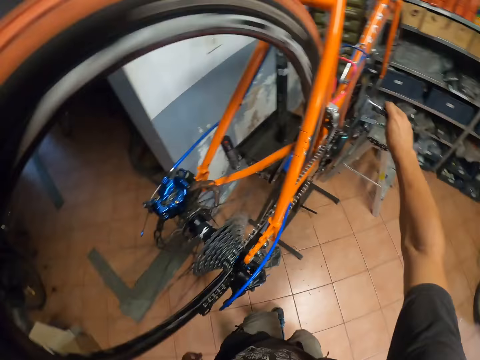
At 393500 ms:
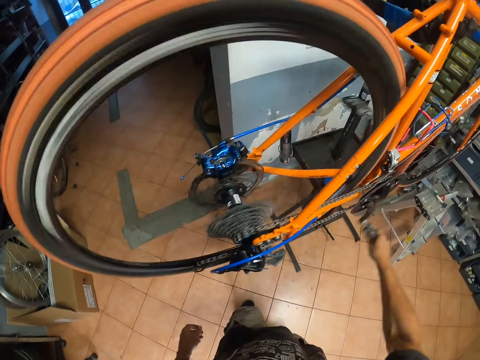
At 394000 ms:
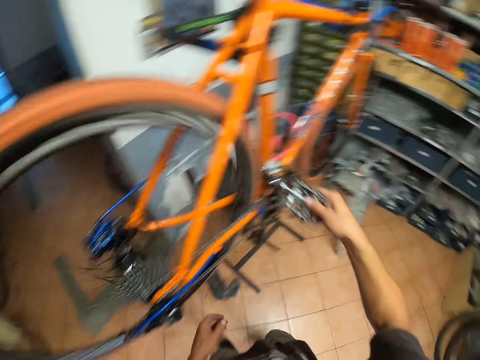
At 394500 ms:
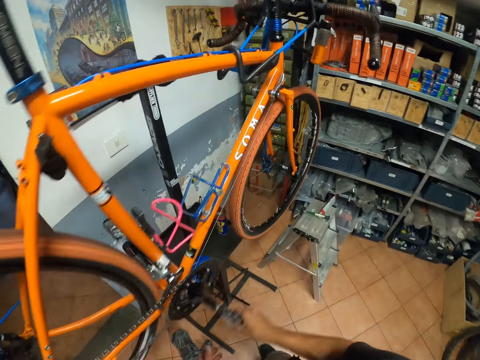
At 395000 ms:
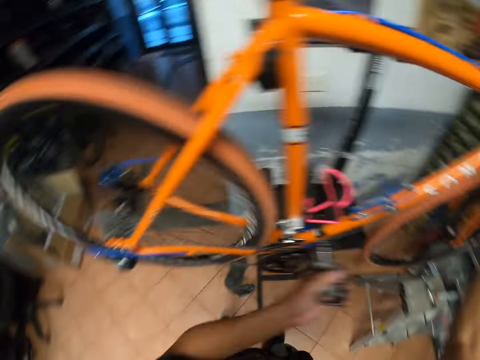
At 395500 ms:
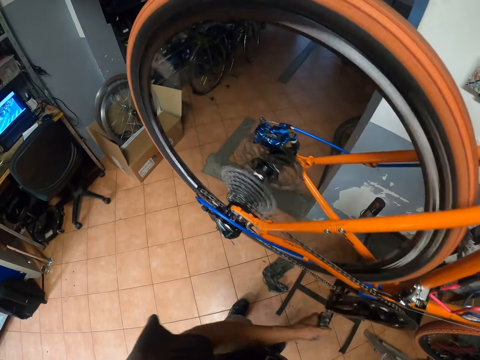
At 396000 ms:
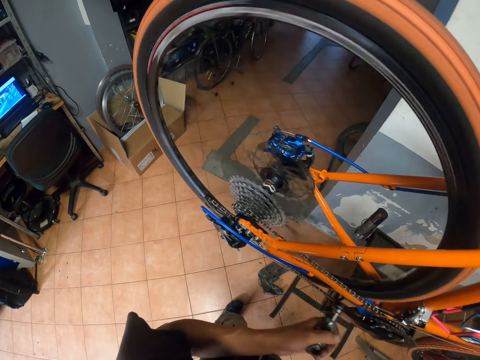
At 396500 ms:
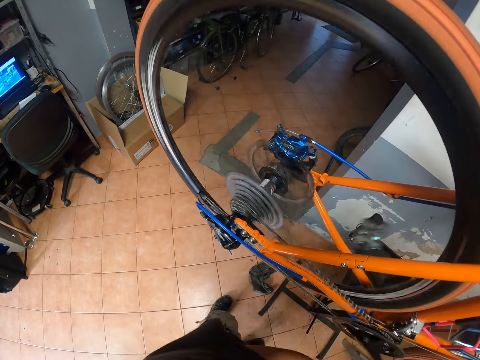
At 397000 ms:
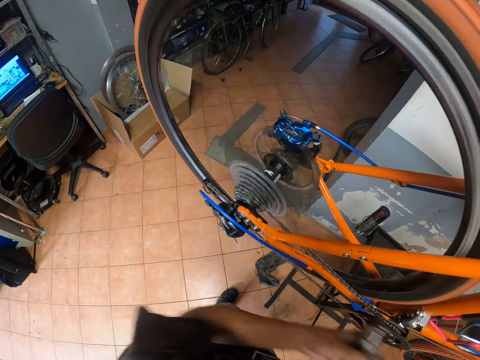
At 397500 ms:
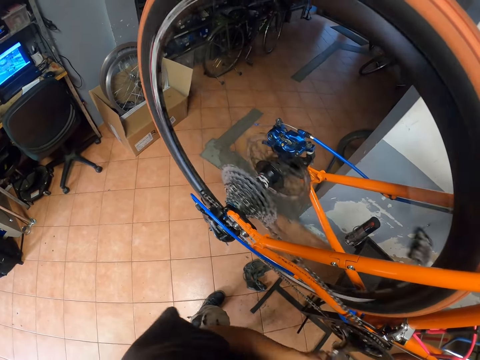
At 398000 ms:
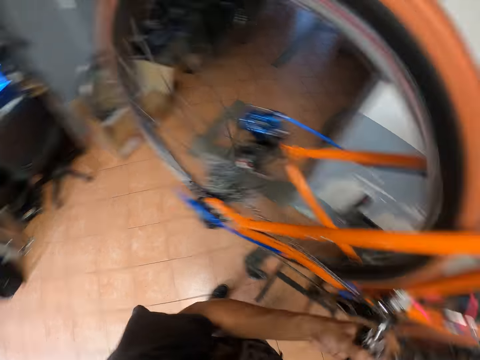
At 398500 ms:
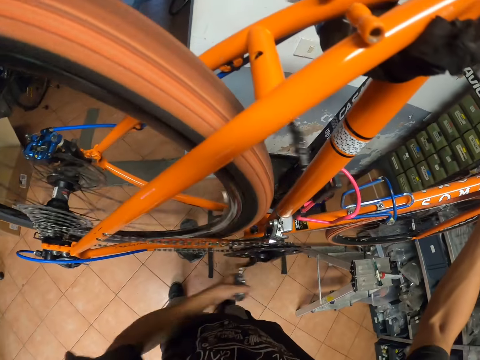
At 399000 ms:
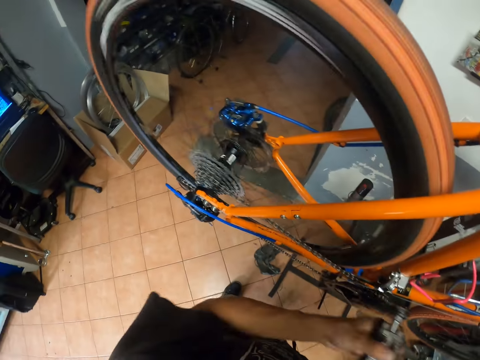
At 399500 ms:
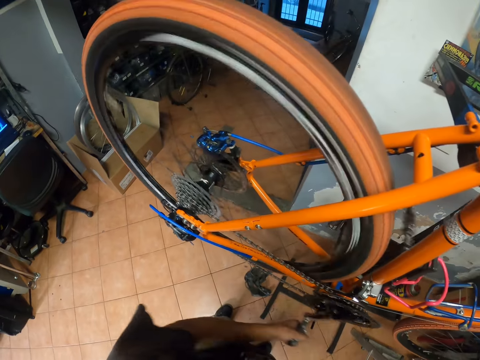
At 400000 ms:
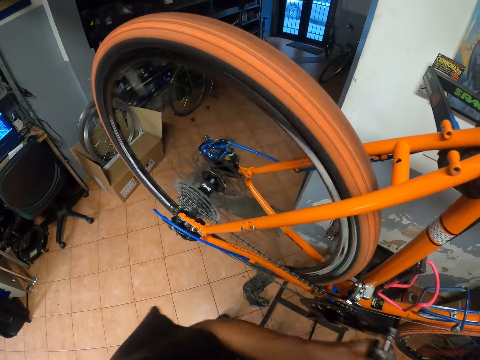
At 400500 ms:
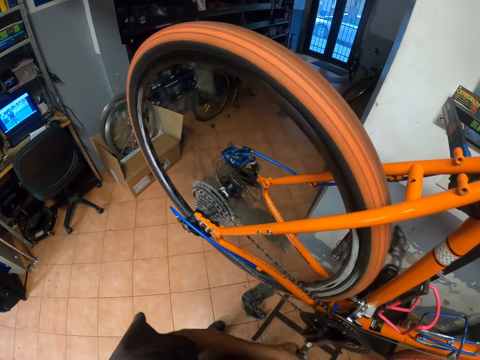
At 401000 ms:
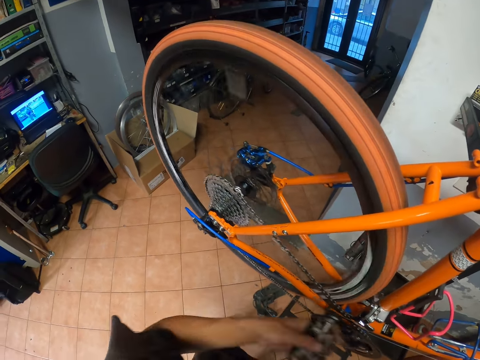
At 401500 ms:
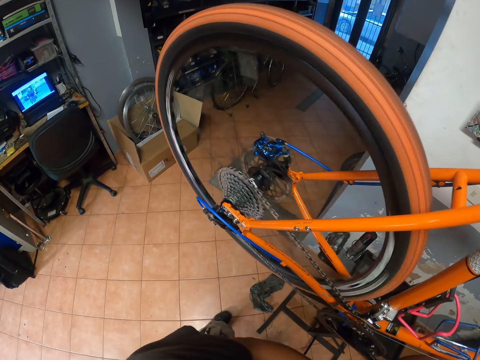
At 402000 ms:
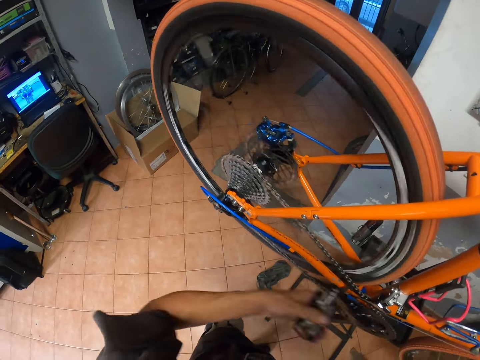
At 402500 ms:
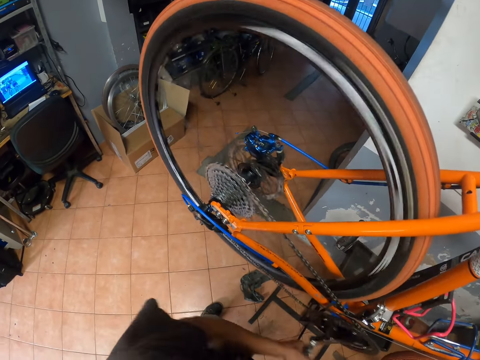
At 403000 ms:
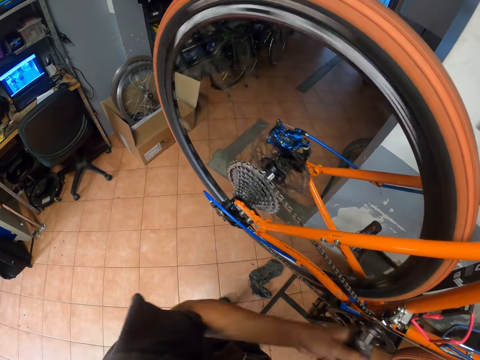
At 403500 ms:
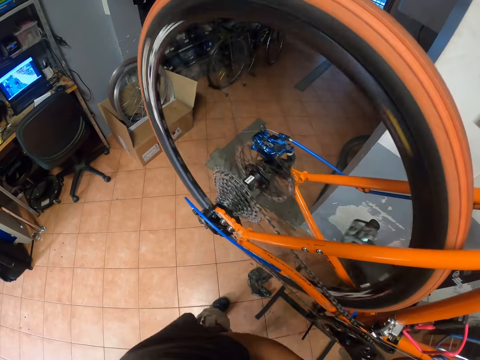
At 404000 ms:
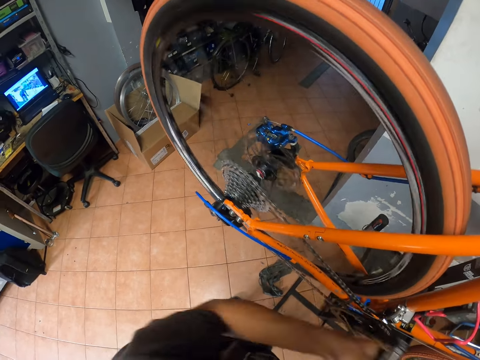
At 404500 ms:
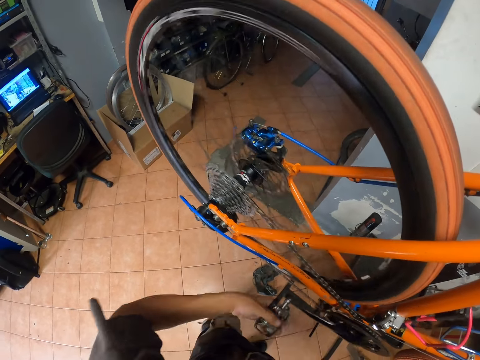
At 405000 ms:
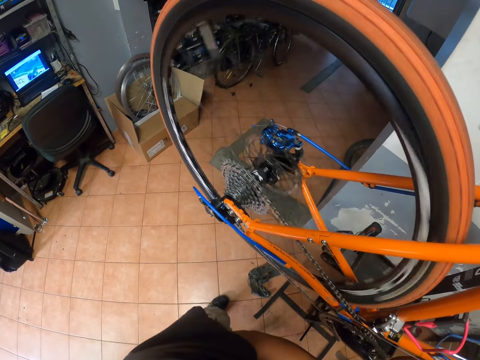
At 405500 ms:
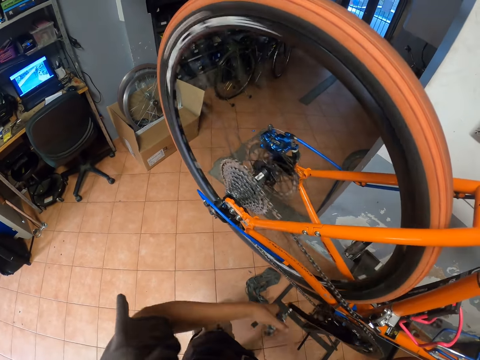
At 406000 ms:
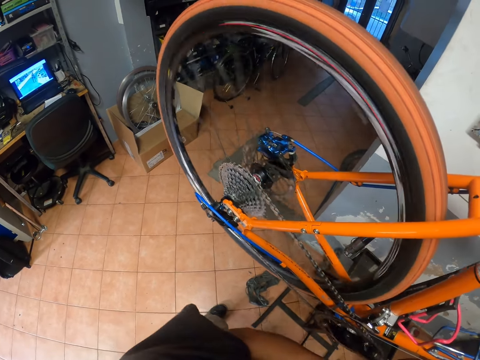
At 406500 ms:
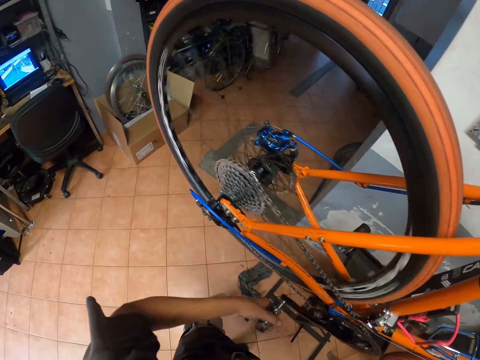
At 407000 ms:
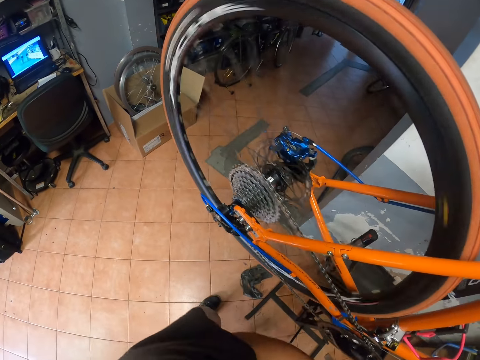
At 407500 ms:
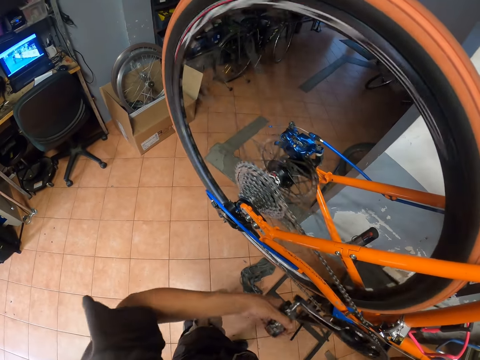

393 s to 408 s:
The camera wearer rolls the pedal of the bicycle with his right hand. He rotates the bicycle wheel. He holds the bicycle with his right hand. He rolls the pedal of the bicycle with his left hand.

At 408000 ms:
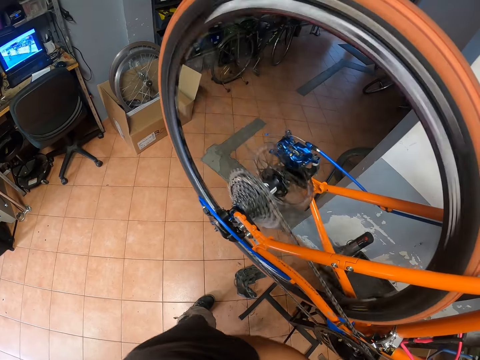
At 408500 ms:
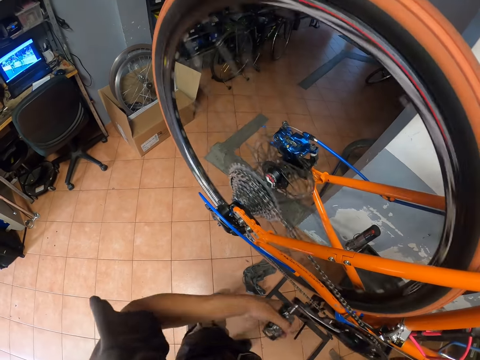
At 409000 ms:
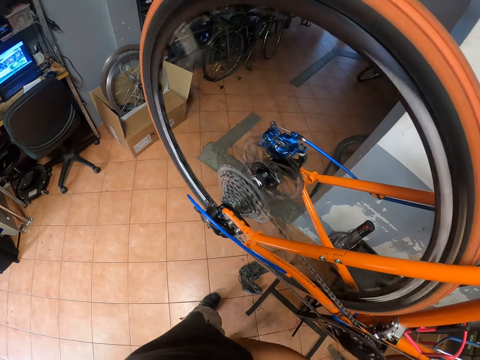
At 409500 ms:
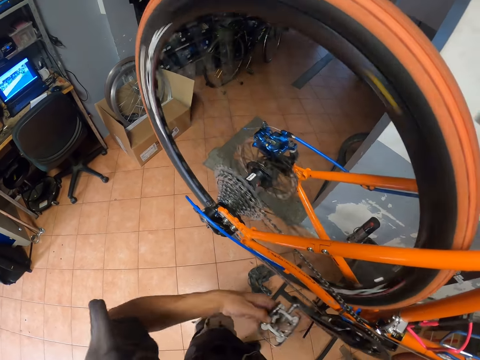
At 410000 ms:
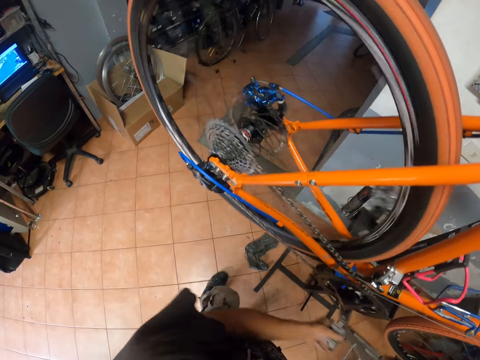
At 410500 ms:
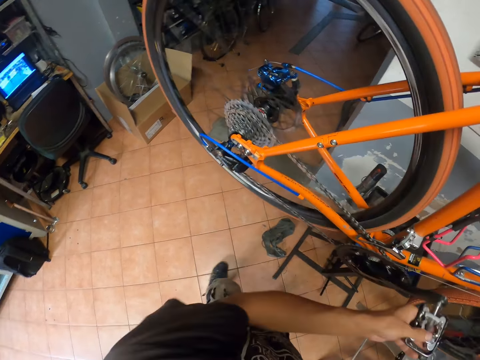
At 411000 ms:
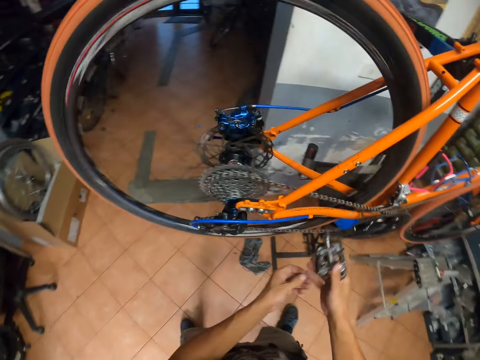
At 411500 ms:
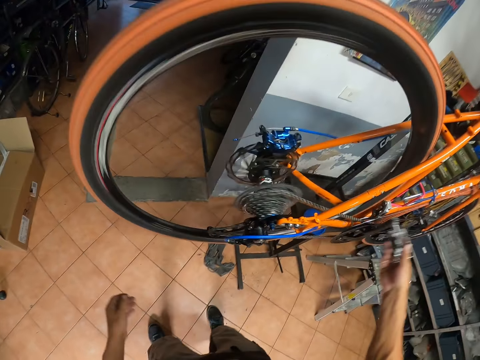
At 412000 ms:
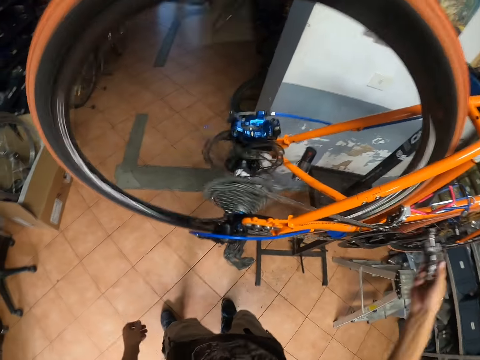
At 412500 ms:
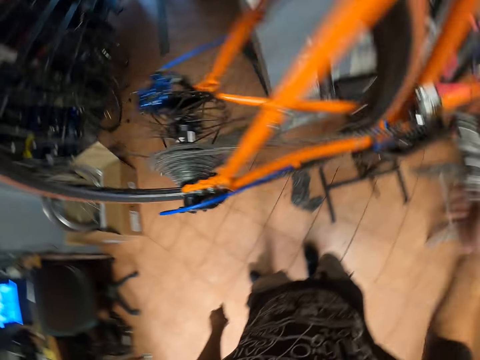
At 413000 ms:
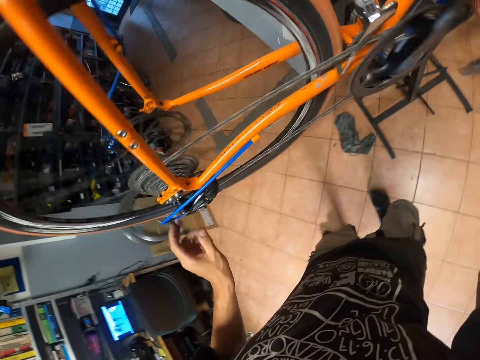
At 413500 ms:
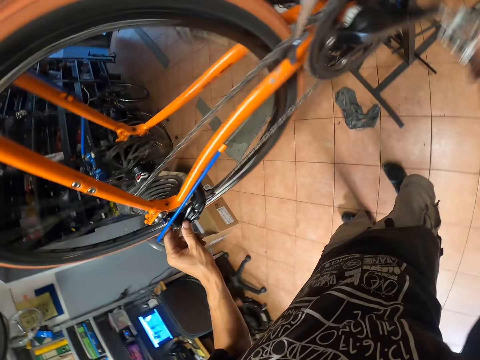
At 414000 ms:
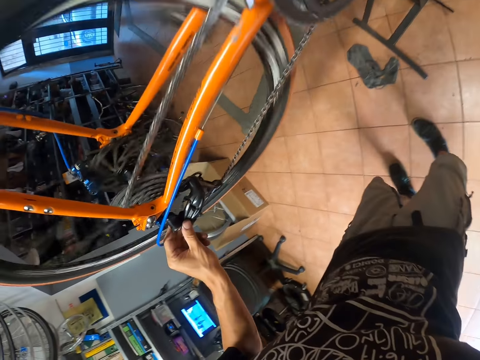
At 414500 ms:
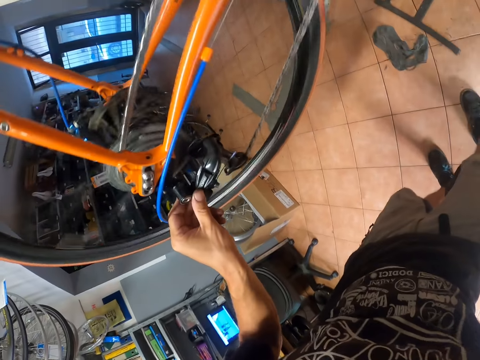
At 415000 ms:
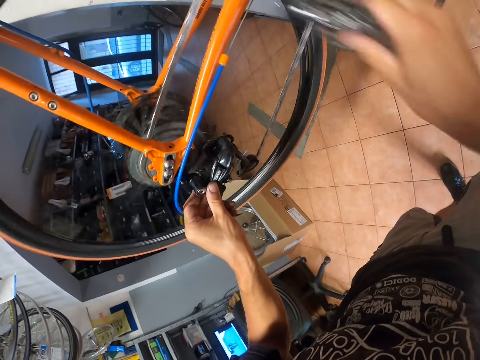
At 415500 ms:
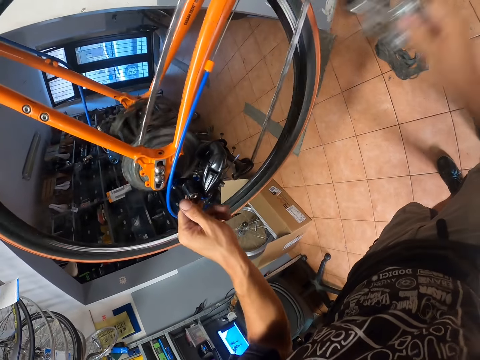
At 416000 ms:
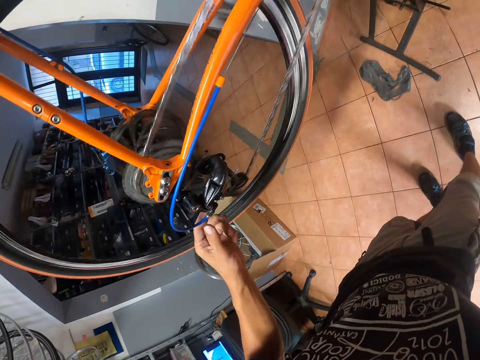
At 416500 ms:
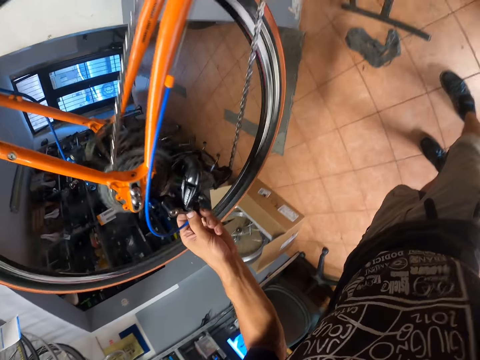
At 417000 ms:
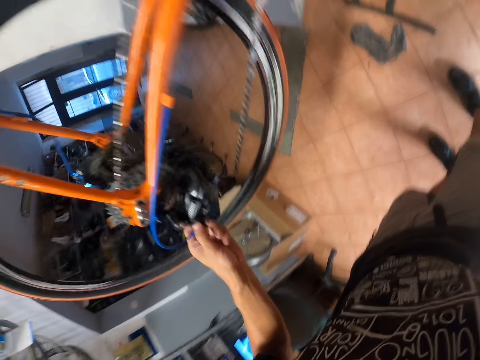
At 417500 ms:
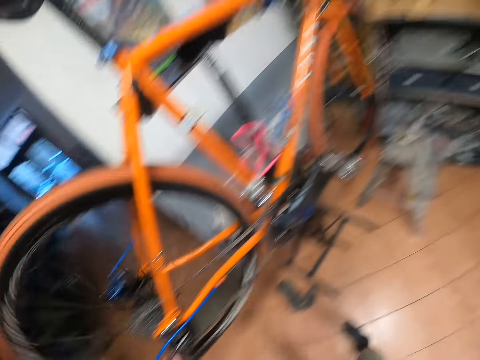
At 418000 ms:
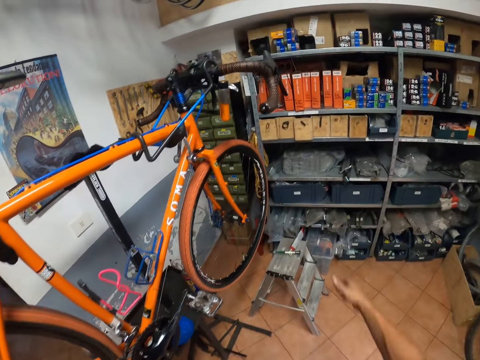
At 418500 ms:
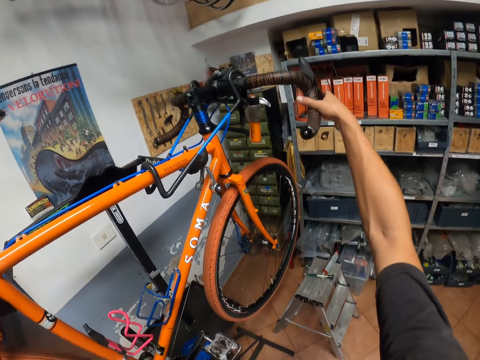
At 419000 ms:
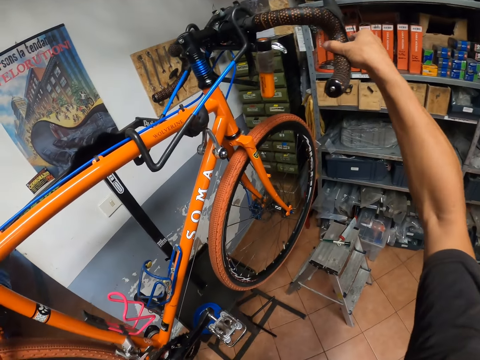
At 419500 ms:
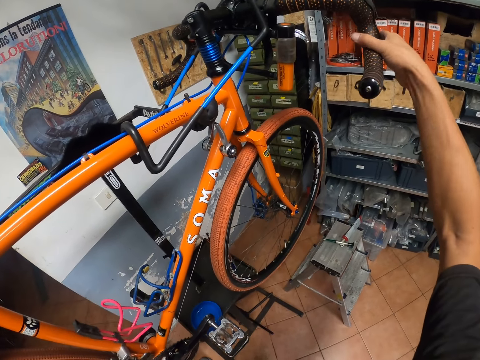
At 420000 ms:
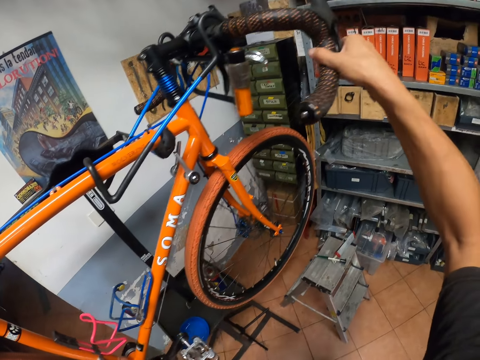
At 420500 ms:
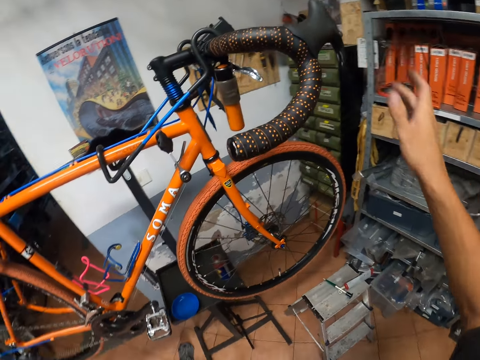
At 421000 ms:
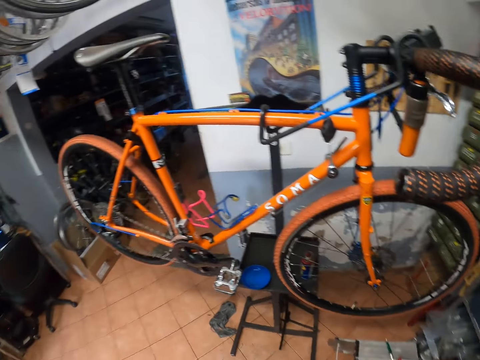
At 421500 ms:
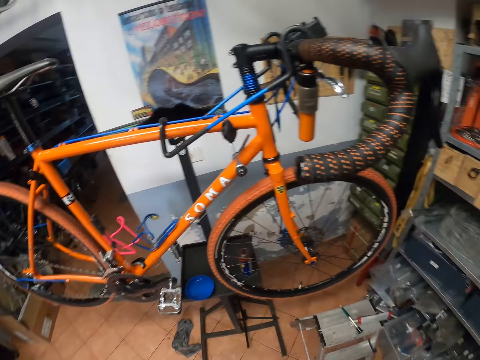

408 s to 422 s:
The camera wearer rolls the pedal of the bicycle with his right hand. He holds the bicycle with his left hand. He holds the handle bar grip of the bicycle with his right hand.
